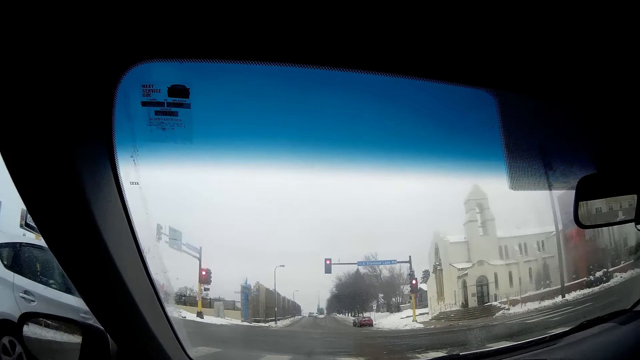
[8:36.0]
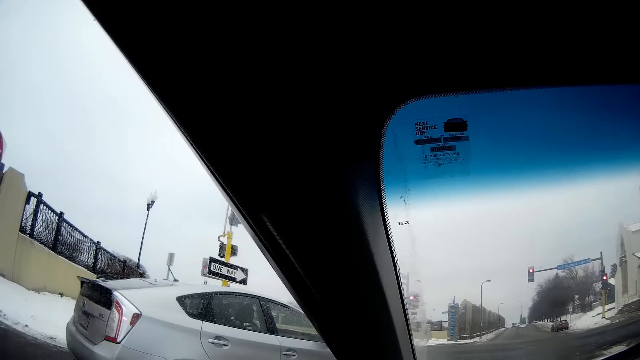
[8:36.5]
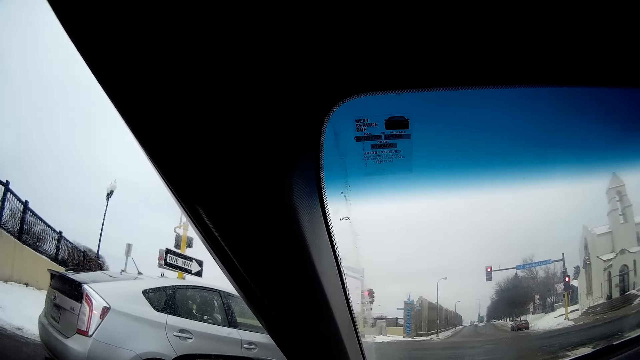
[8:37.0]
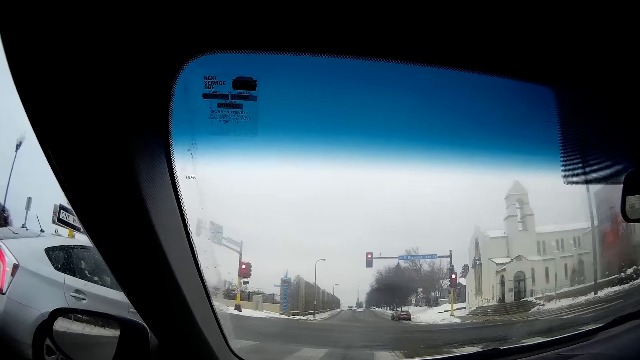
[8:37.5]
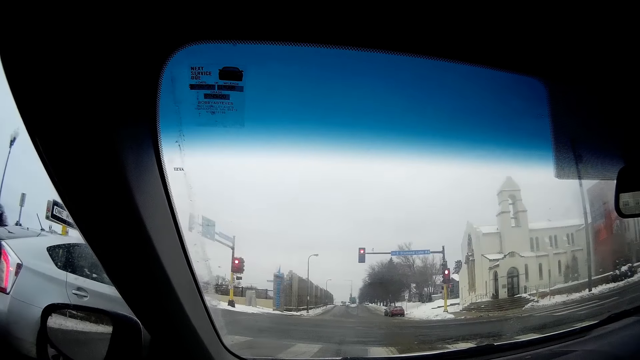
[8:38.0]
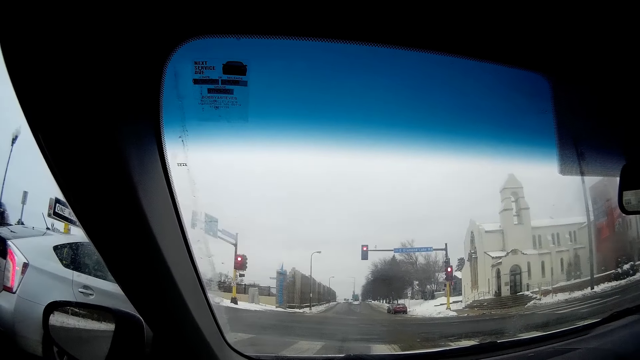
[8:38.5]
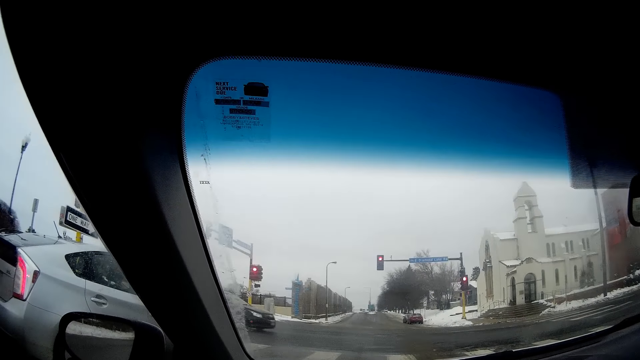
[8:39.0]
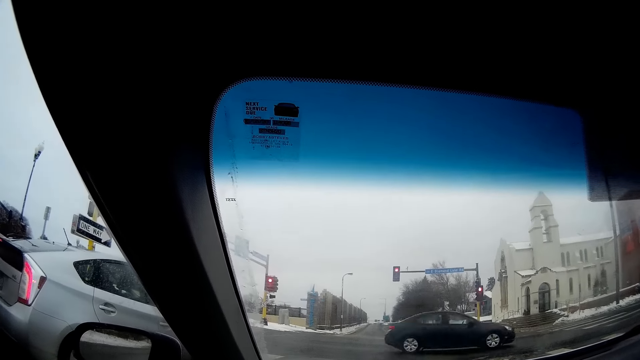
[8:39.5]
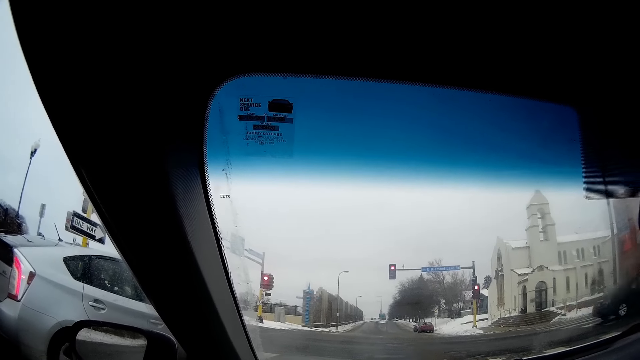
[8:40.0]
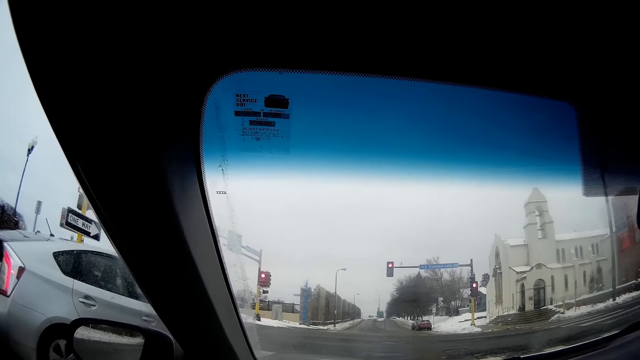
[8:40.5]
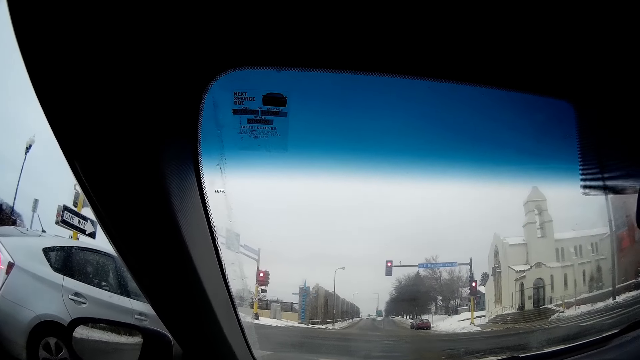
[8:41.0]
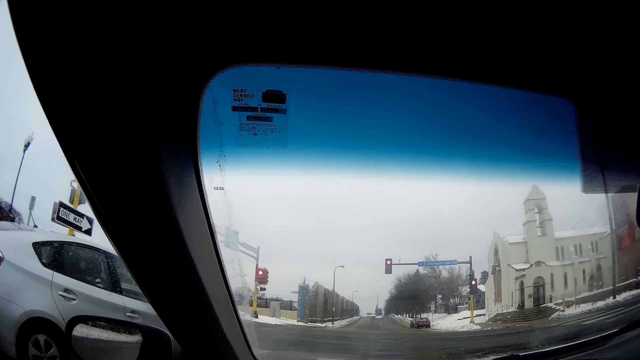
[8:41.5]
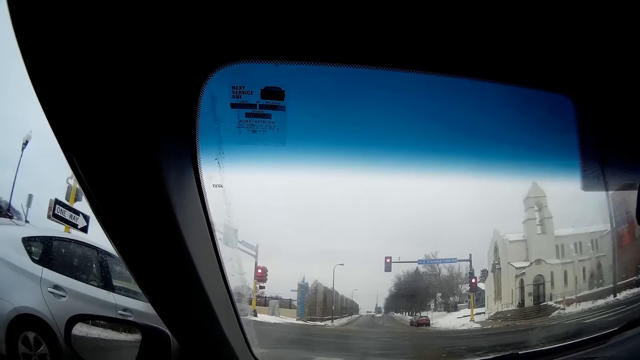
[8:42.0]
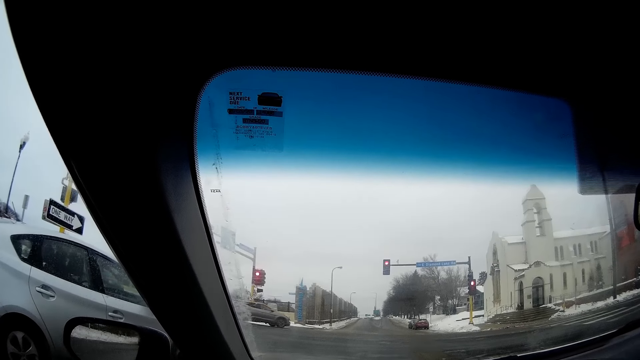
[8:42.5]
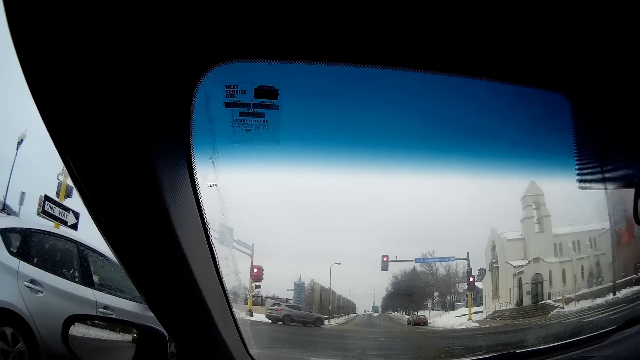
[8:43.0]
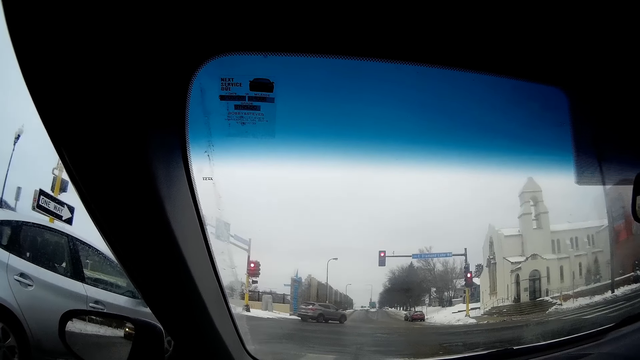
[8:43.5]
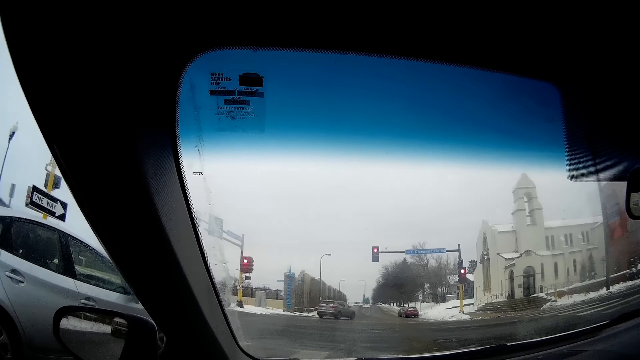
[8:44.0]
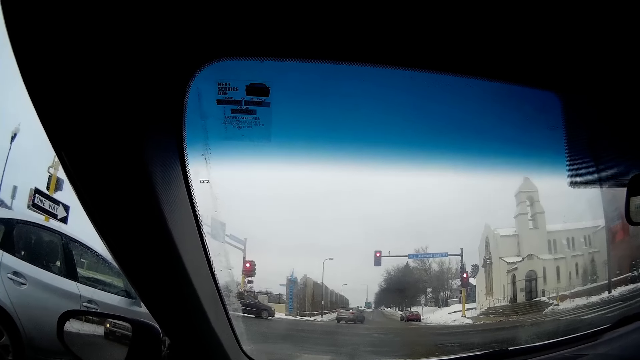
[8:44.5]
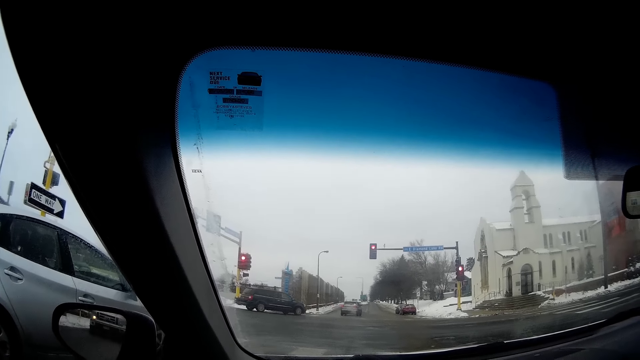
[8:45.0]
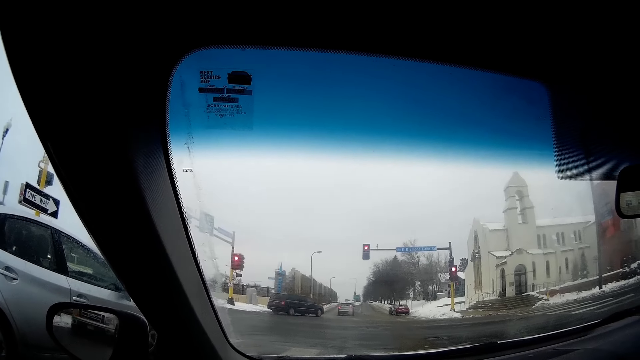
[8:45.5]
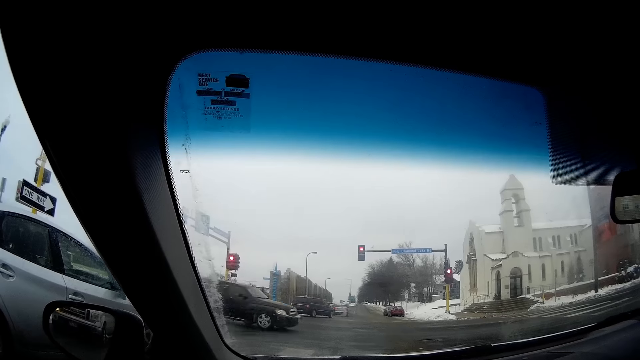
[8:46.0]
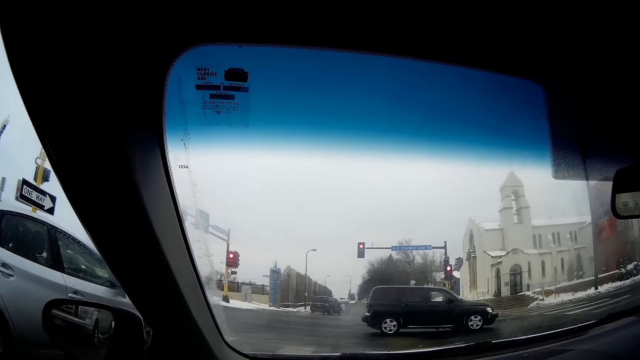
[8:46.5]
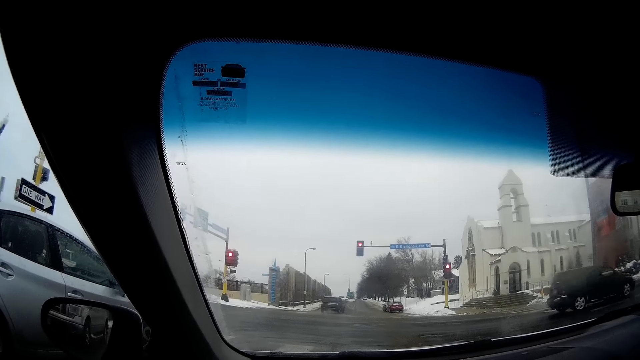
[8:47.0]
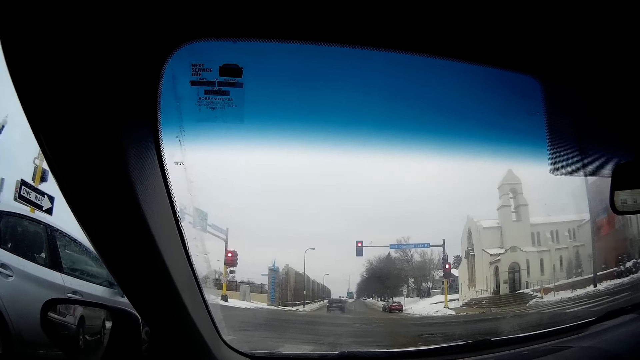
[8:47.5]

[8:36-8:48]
The camera wearer looks at the road. A black car drives across the camera wearer. Multiple cars drive across the camera wearer.

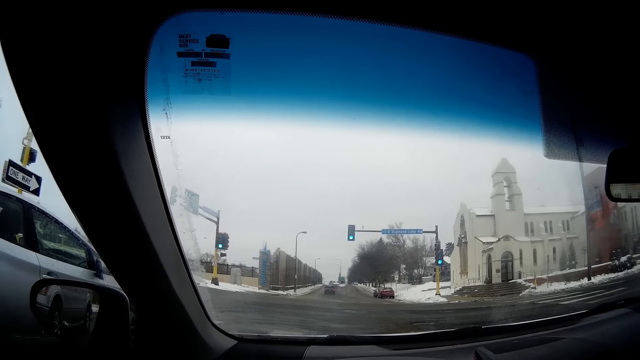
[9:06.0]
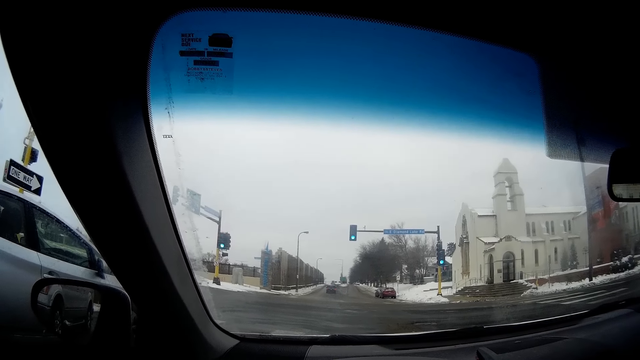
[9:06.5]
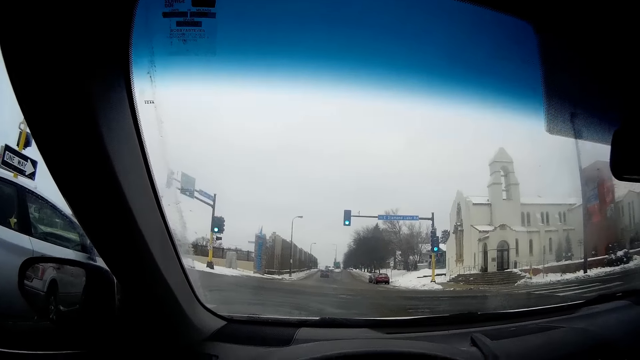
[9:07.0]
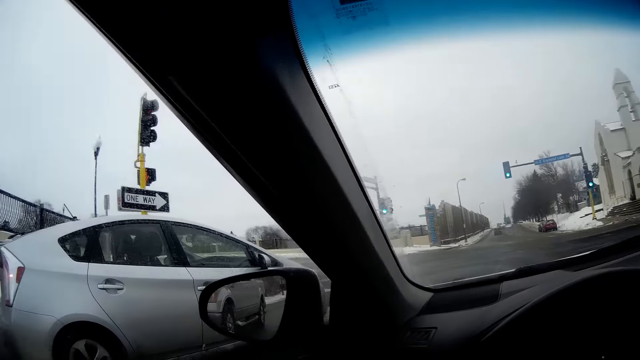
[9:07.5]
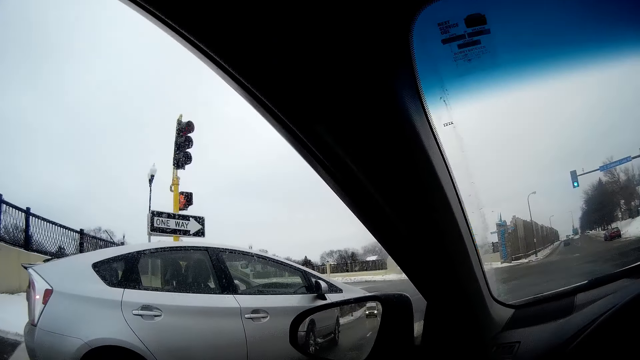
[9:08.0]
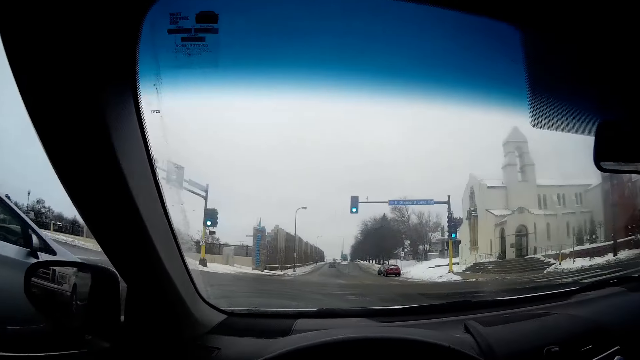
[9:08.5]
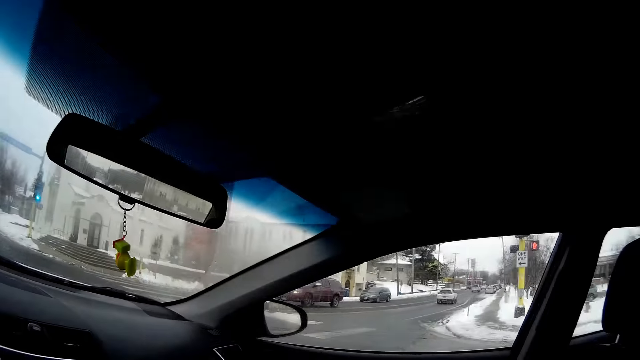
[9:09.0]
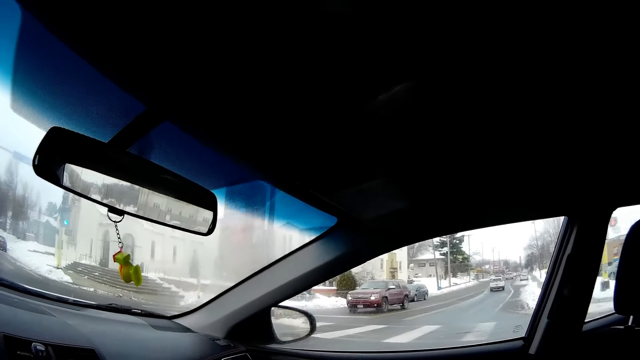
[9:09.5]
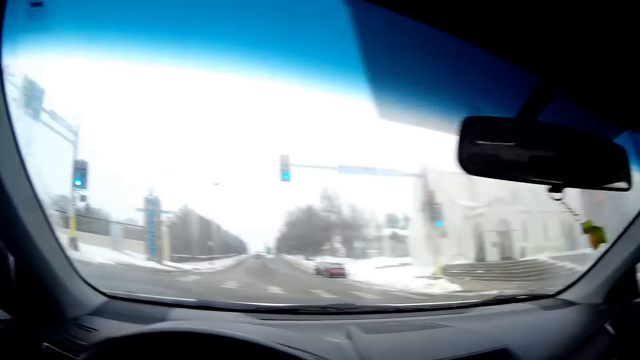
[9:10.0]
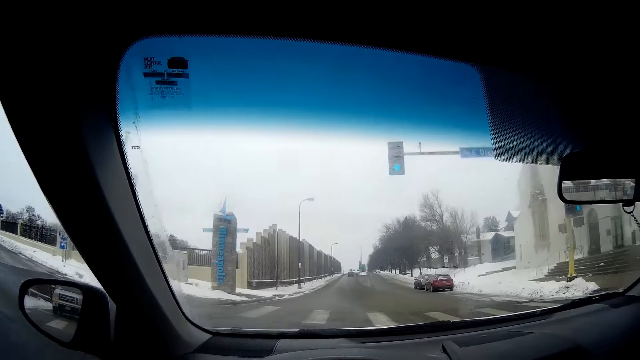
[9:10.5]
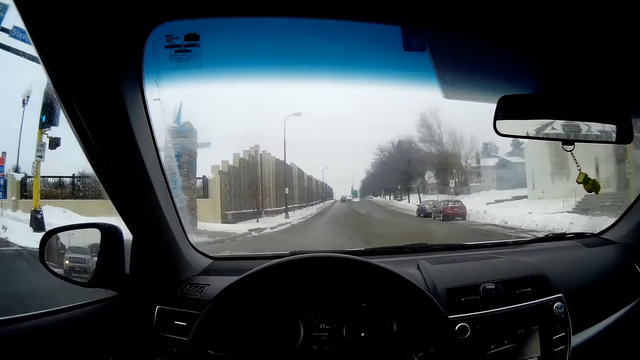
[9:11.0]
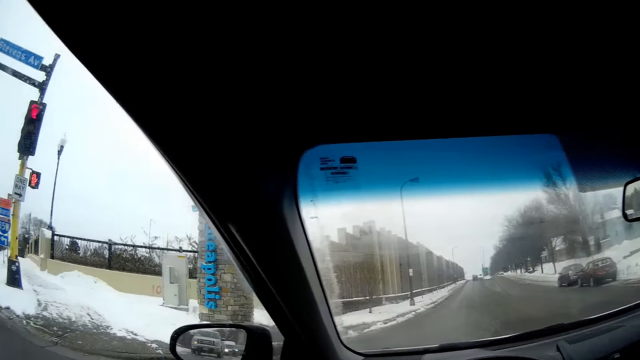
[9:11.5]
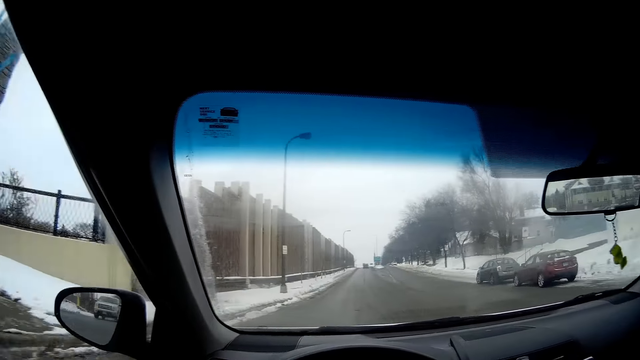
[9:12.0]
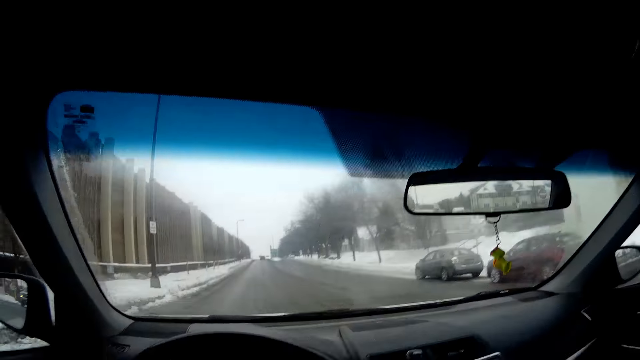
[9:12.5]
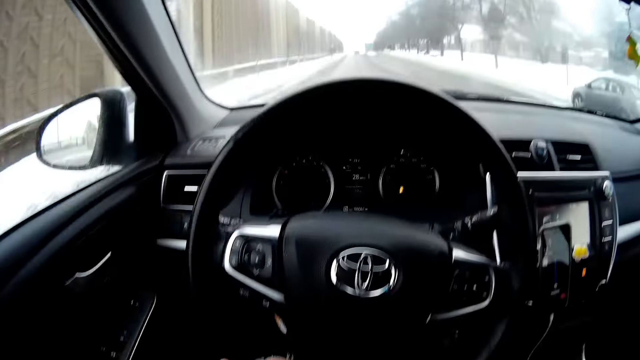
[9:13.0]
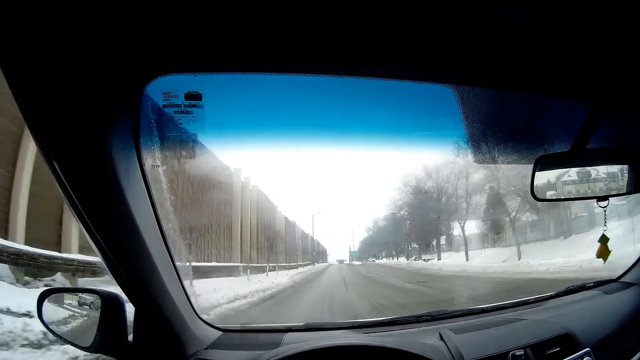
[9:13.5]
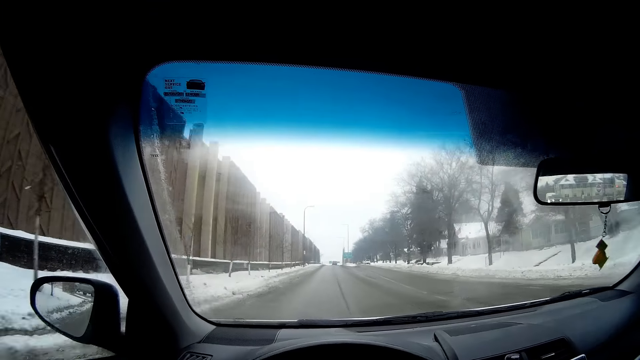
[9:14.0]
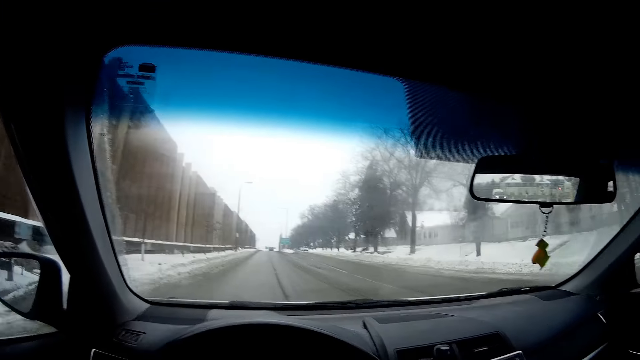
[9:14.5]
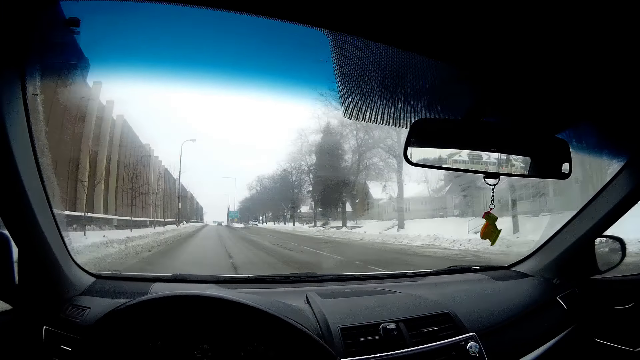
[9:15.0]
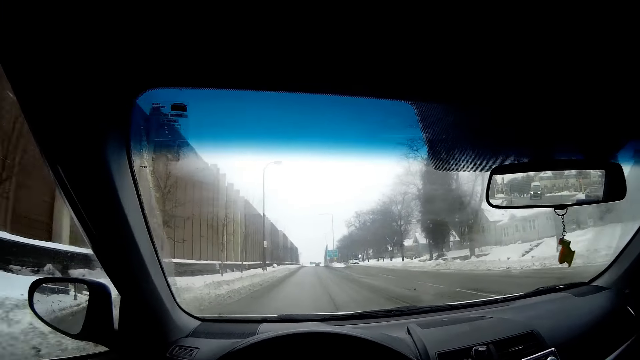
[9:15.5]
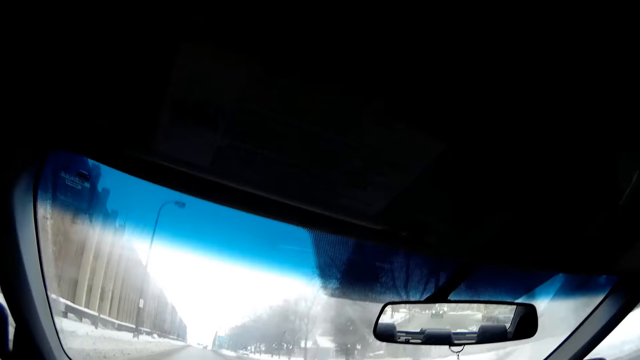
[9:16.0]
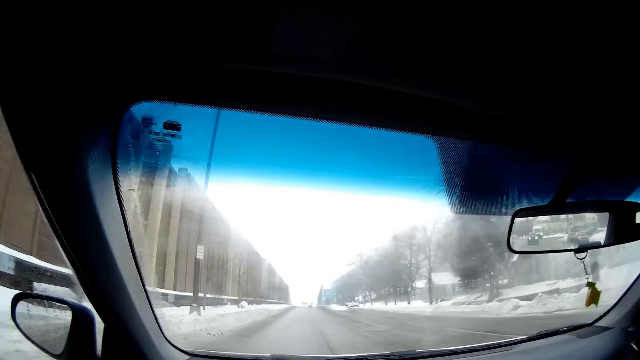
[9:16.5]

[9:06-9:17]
The camera wearer continues driving the car. They look around. They drive the car.
